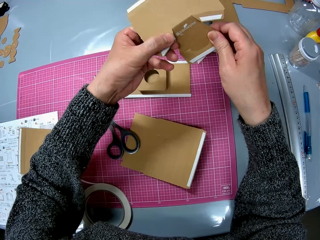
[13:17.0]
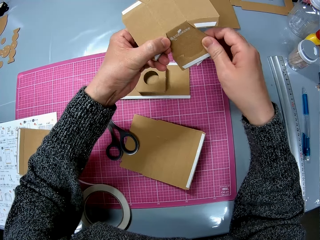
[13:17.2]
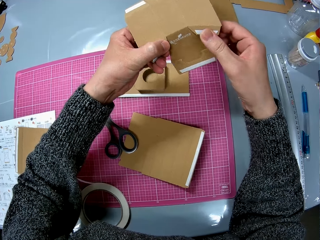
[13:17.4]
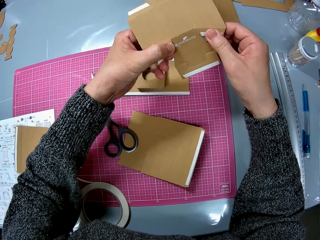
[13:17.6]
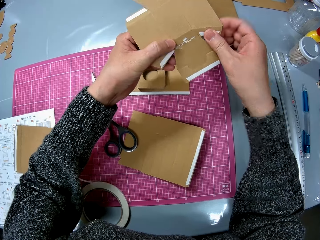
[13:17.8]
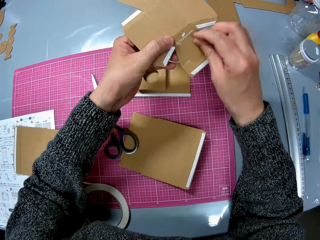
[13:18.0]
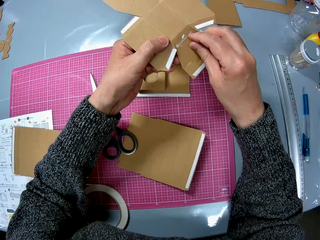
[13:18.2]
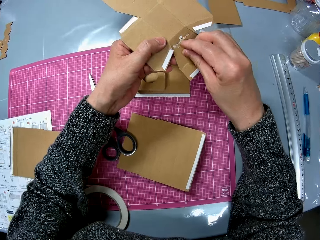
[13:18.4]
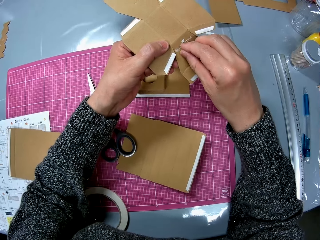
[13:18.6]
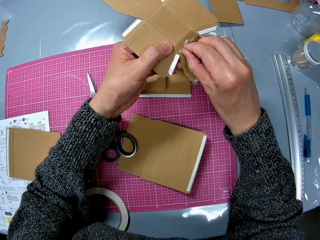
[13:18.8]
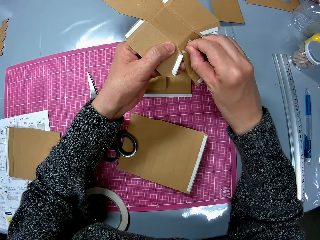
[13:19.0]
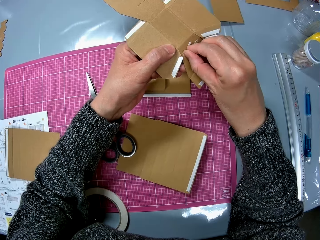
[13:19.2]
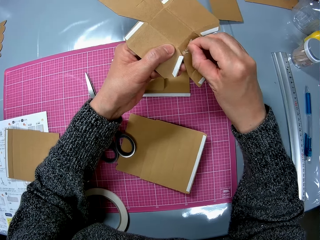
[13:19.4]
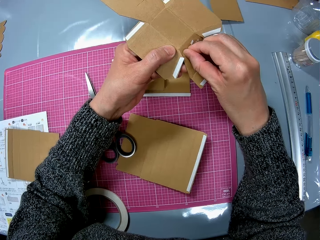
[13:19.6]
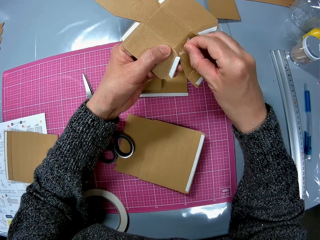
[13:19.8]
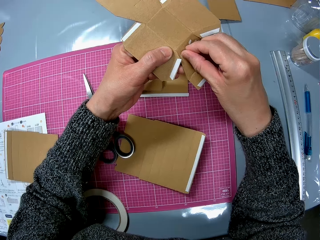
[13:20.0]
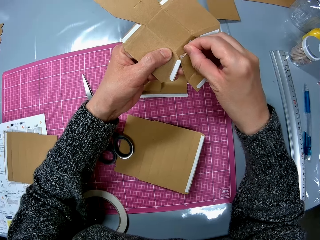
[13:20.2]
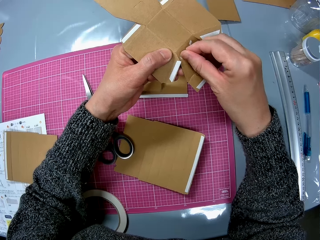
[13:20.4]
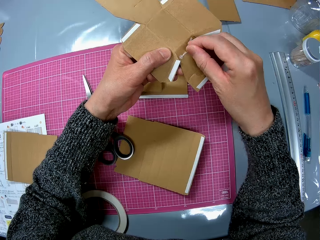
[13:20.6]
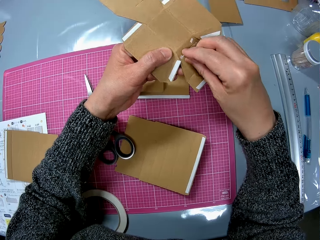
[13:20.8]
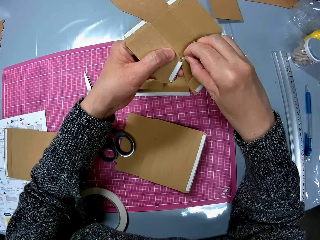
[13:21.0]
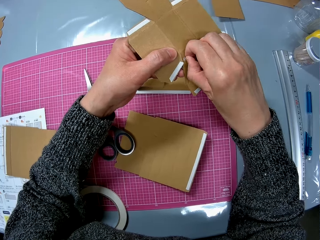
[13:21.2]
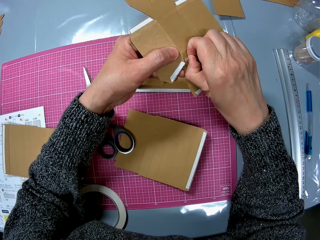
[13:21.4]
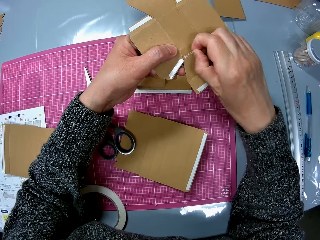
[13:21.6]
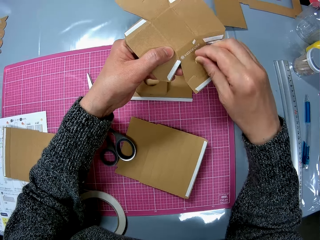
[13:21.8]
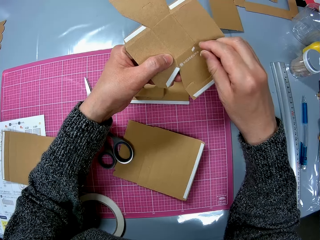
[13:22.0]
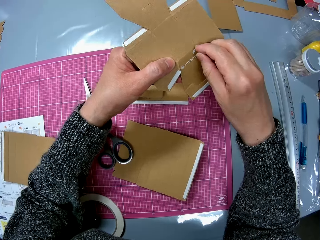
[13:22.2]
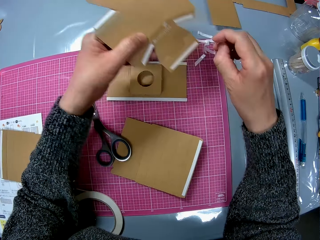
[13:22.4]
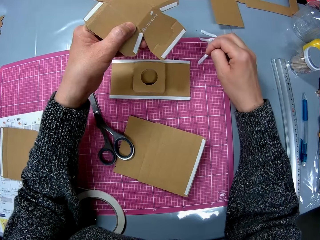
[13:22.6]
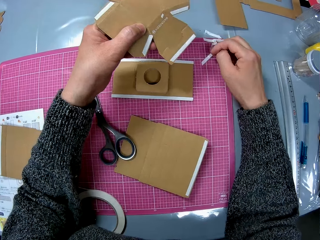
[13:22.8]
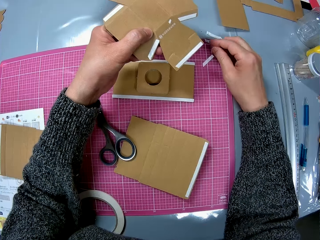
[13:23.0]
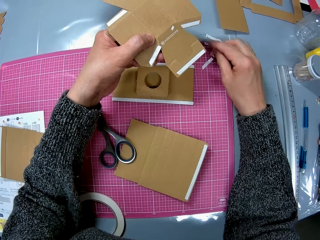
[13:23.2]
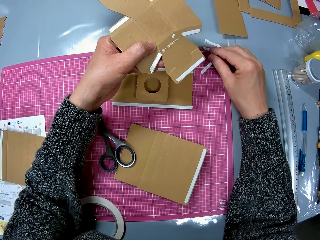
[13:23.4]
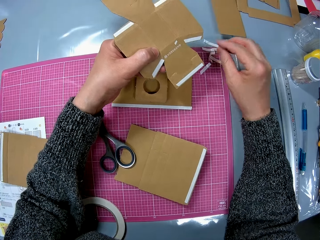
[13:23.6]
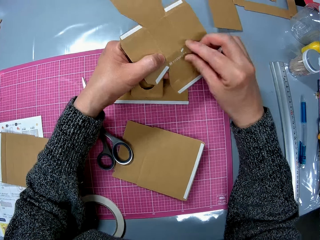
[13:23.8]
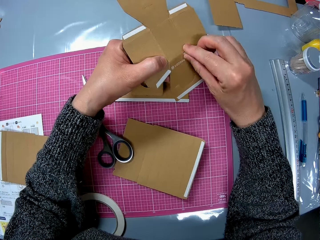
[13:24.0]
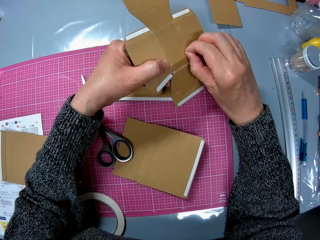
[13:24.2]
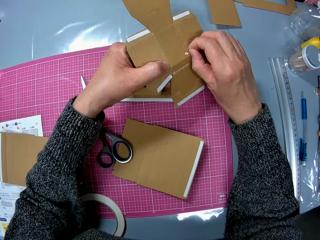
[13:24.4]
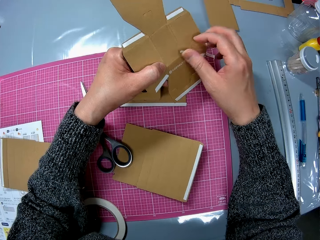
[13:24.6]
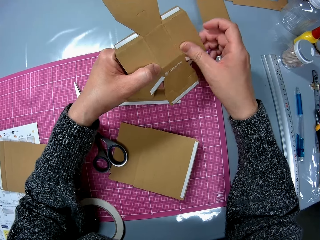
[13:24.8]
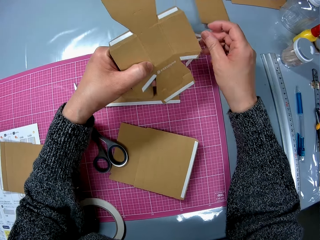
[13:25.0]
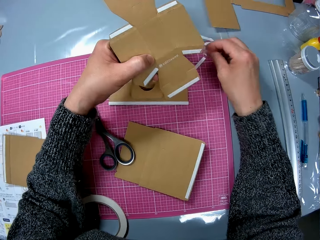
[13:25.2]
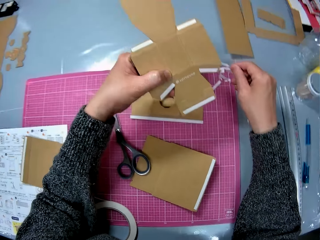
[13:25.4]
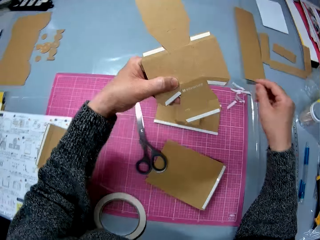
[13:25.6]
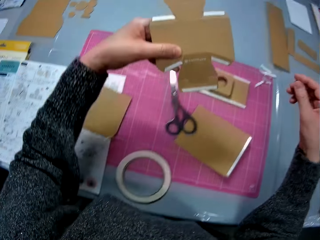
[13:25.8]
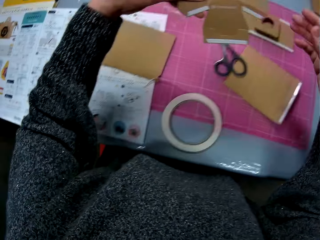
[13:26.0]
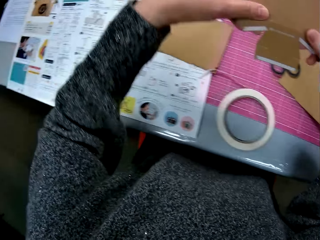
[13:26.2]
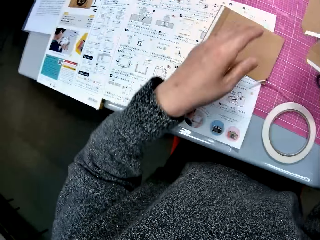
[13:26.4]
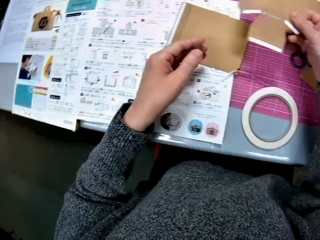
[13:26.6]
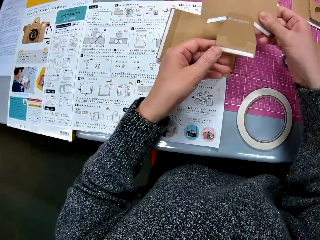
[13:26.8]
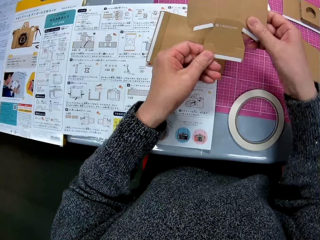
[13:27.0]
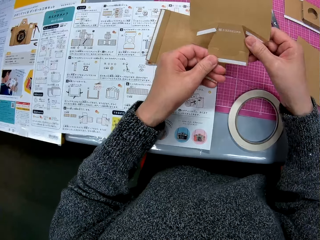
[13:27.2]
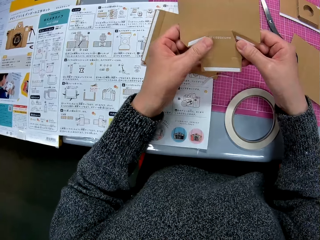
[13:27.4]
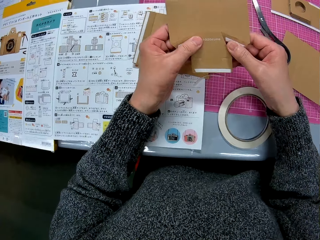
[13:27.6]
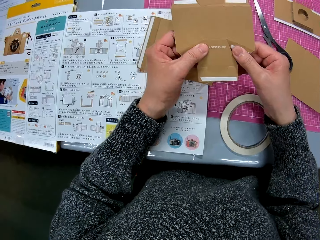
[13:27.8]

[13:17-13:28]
The camera wearer peels off another cello tape from the cardboard paper or paperboard with her right hand. She drops the peeled cello tape on the table. She peels off another cello tape from the cardboard paper with her right hand. She adjusts her hands on the table. She looks at the paperboard.

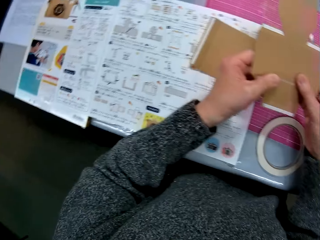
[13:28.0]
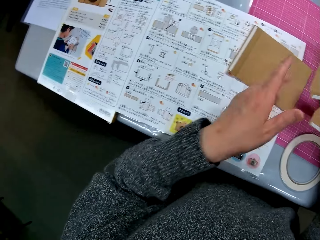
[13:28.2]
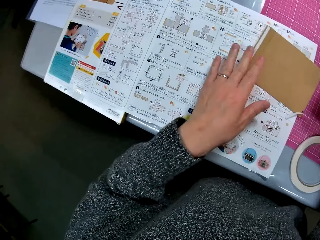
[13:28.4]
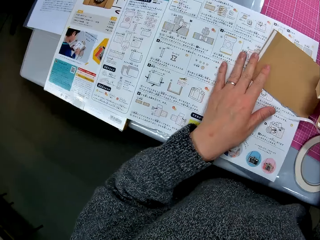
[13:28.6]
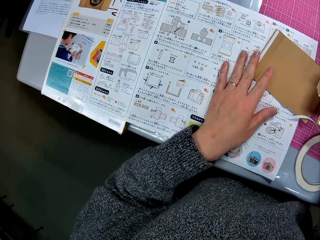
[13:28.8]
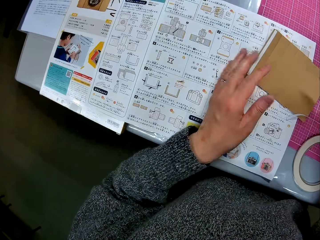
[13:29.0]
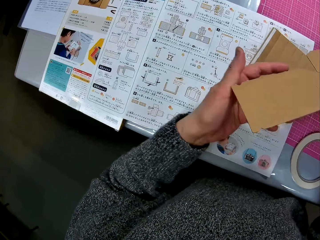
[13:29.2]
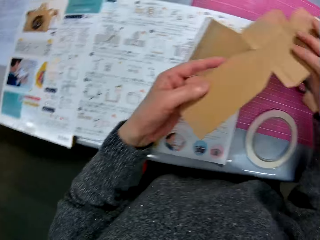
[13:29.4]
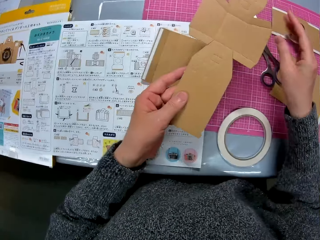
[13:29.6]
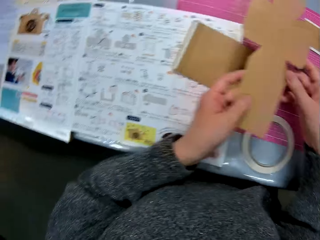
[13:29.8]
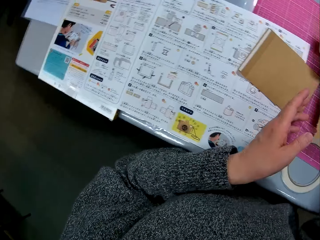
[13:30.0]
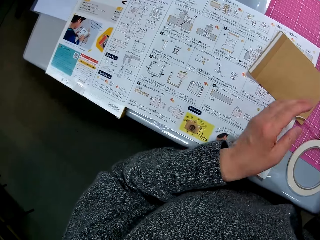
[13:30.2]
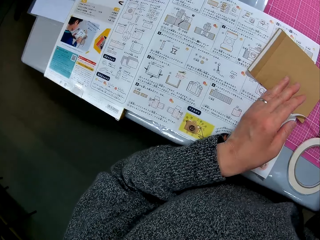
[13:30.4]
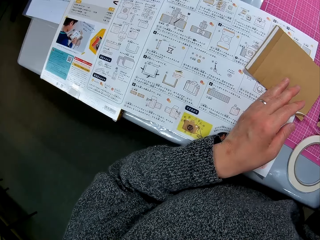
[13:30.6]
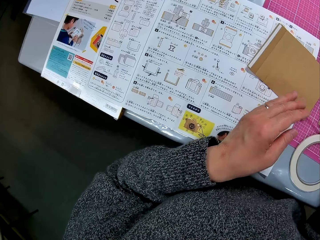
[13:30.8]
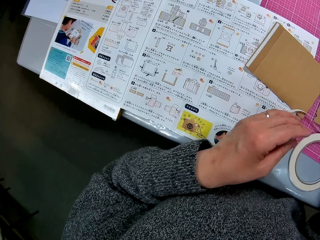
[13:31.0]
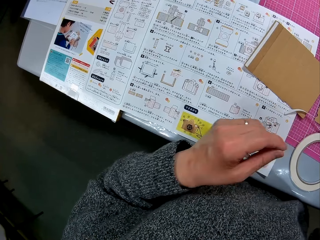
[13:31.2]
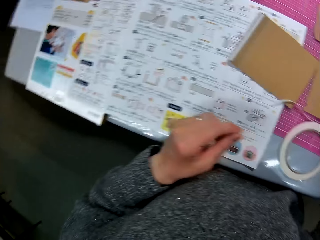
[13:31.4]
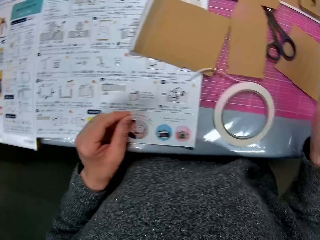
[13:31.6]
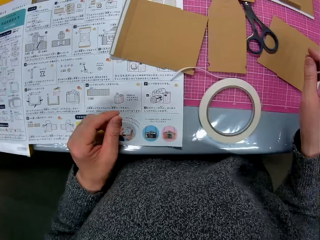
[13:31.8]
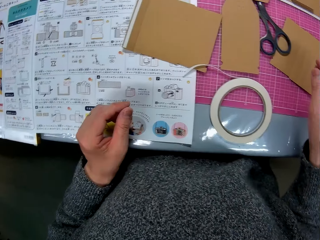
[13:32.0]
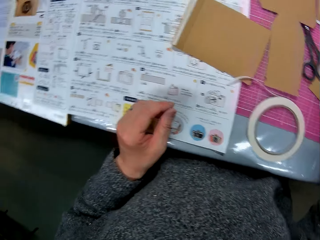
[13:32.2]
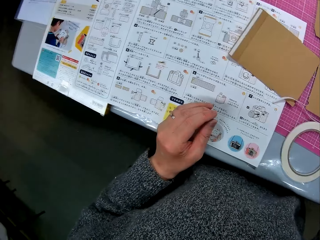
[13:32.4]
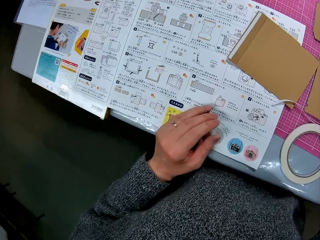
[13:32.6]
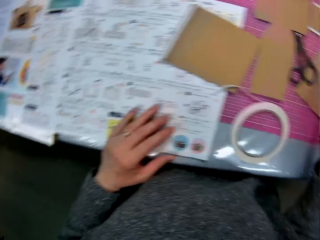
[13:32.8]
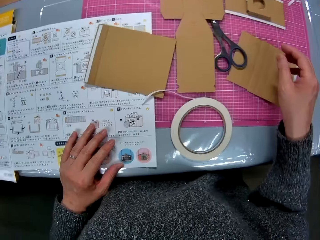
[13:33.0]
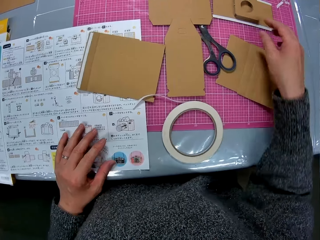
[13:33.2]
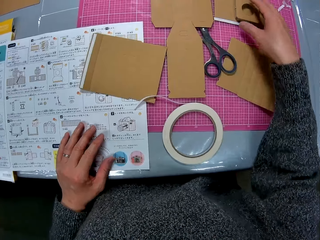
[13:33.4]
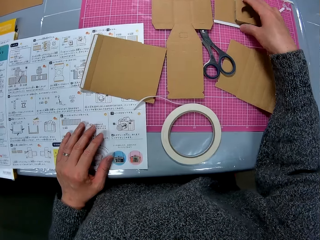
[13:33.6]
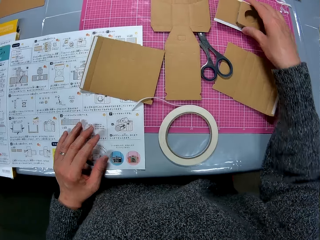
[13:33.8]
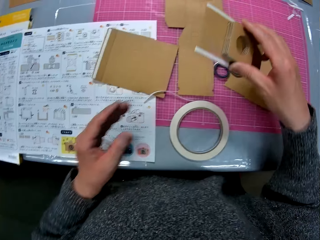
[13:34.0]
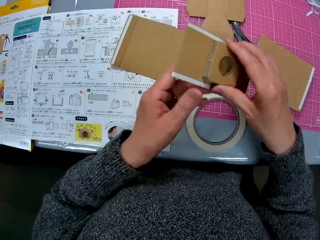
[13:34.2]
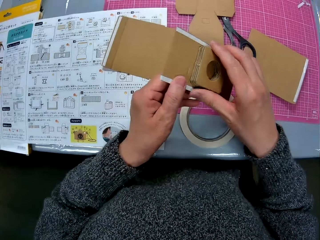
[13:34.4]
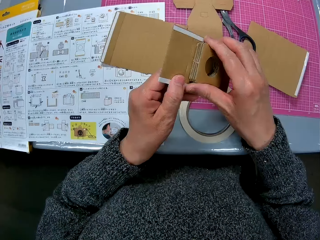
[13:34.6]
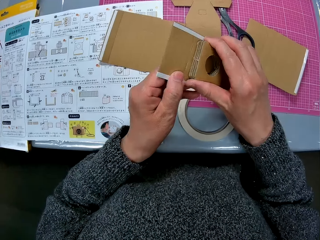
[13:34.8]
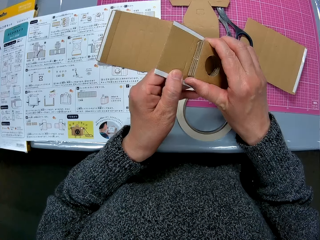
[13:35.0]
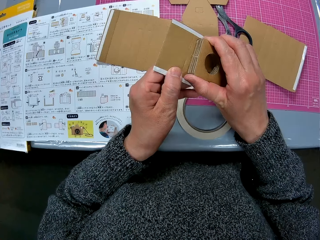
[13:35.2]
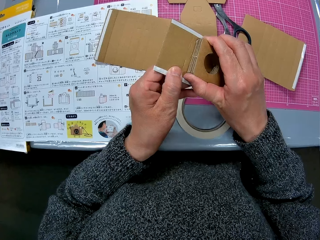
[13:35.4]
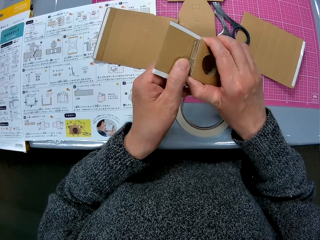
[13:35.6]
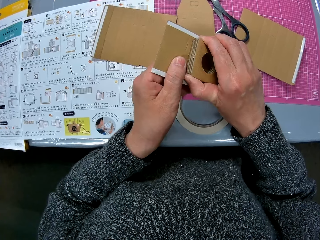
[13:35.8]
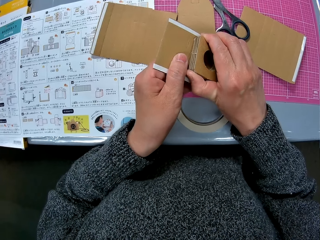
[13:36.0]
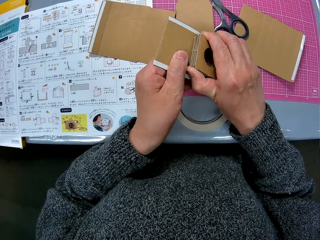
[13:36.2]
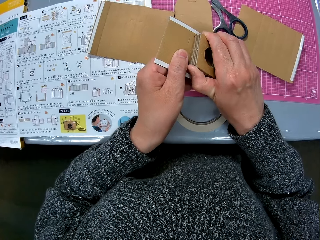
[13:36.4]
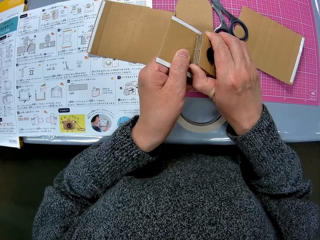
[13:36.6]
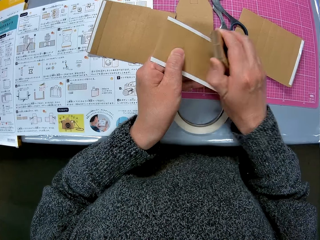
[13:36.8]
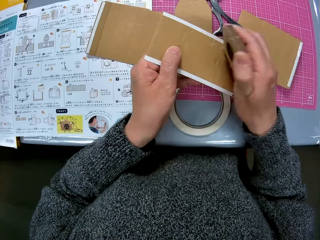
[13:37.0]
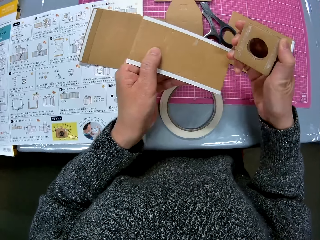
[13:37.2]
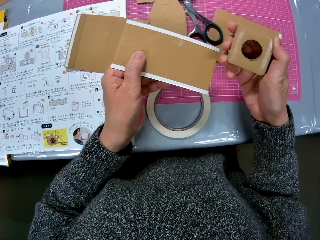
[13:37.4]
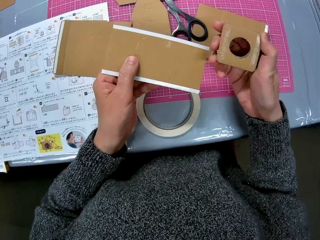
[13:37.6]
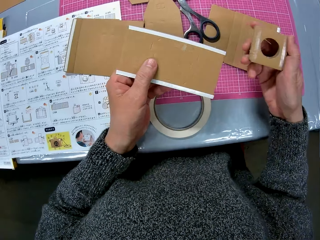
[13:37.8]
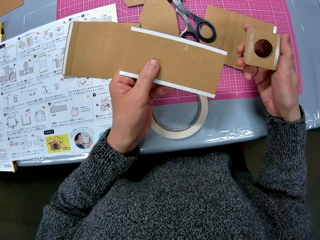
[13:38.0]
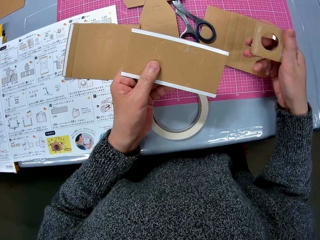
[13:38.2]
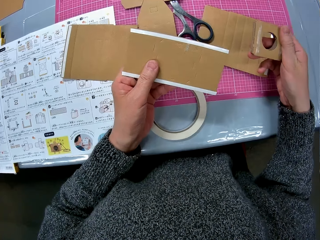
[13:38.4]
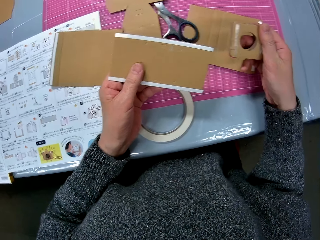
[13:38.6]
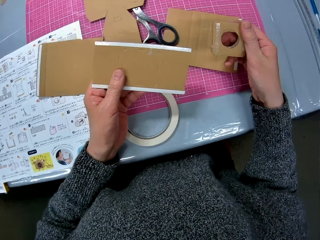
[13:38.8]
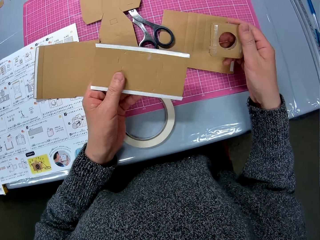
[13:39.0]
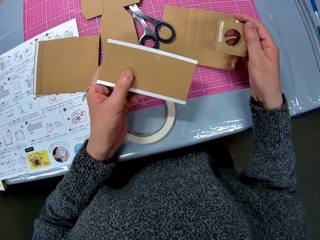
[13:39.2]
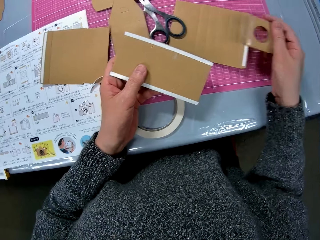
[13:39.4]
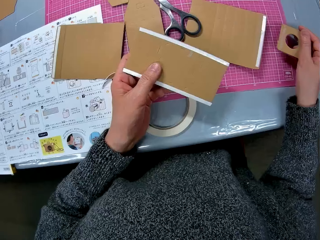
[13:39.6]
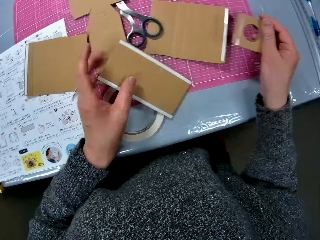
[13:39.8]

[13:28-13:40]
The camera wearer turns to the book or manual on the table. She touches the manual. She turns the paperboard or cardboard paper. She passes the cardboard paper from her right hand to her left hand. She turns to the book on the table. She touches the manual. She picks up the cardboard model from the table with her right hand. She touches the model. She holds the cardboard paper with her two hands. She detaches the pieces of the cardboard model with her two hands.
